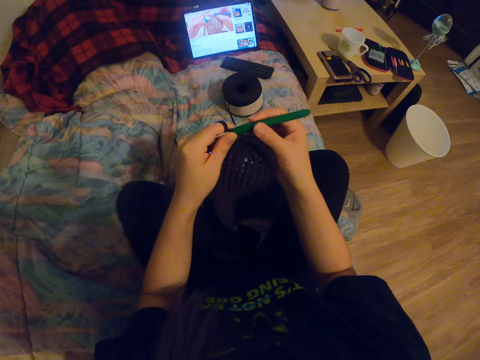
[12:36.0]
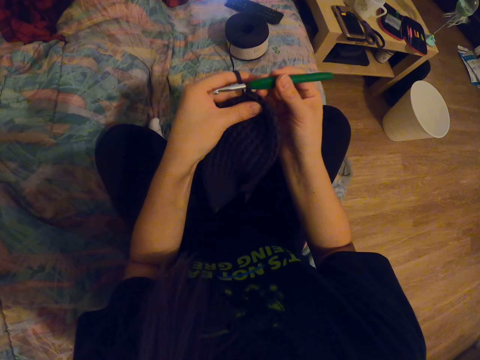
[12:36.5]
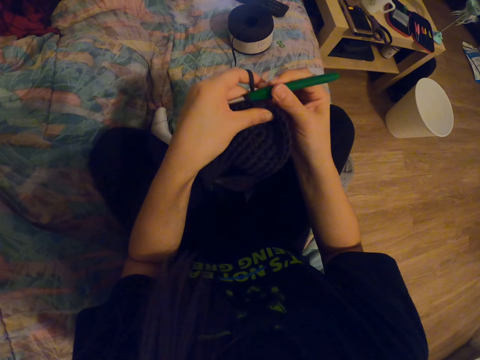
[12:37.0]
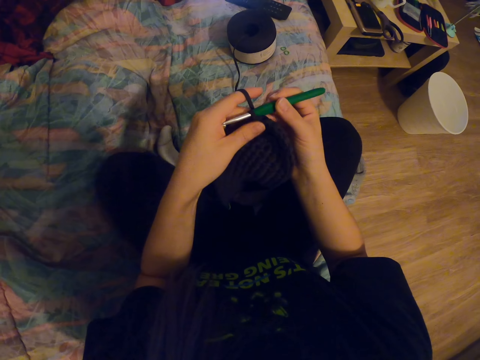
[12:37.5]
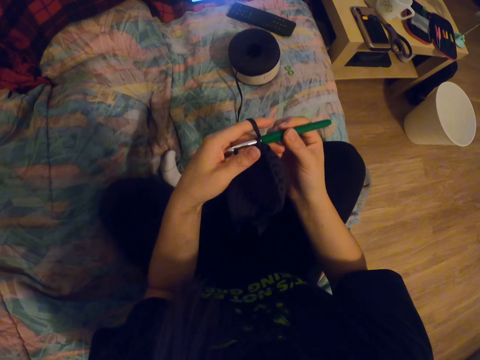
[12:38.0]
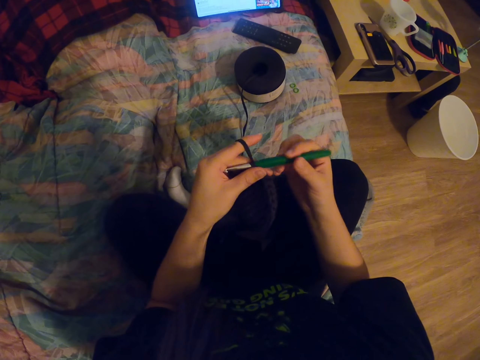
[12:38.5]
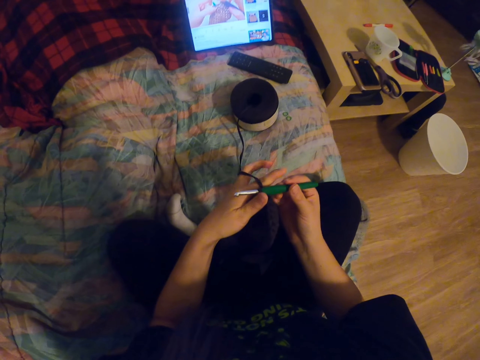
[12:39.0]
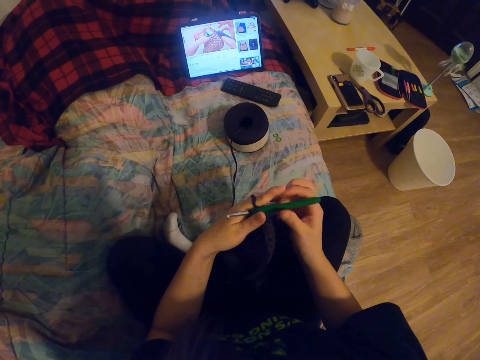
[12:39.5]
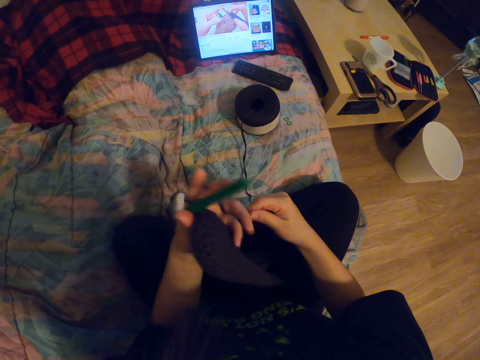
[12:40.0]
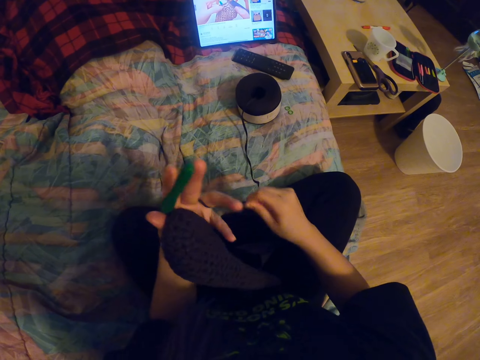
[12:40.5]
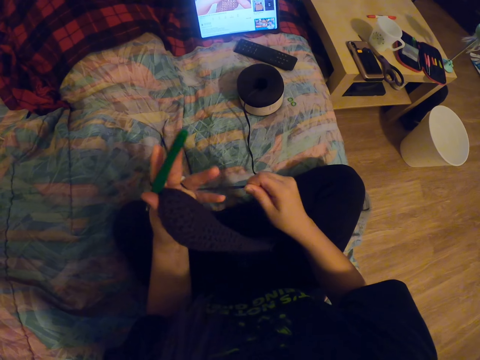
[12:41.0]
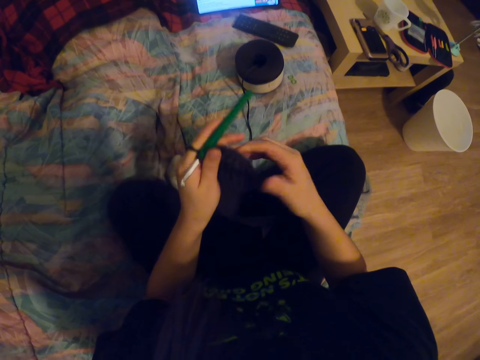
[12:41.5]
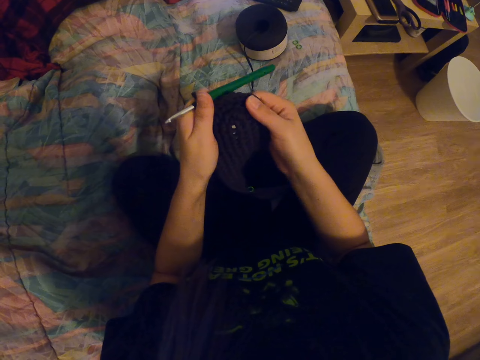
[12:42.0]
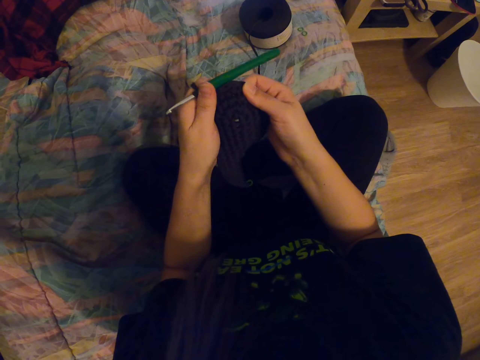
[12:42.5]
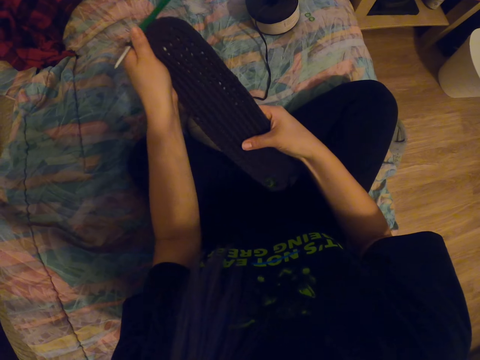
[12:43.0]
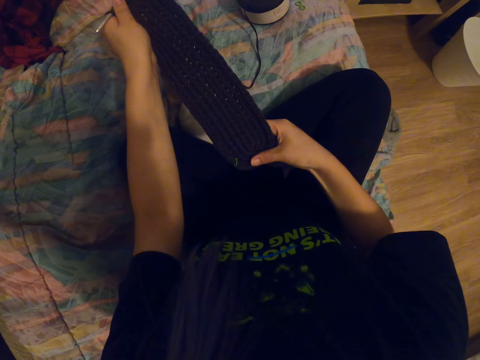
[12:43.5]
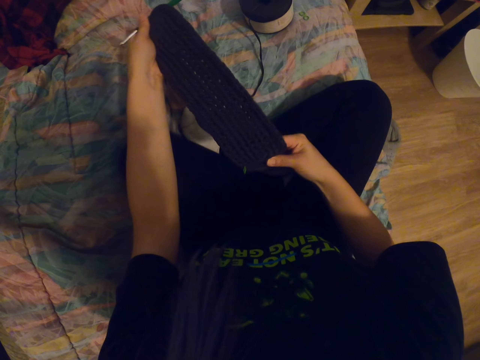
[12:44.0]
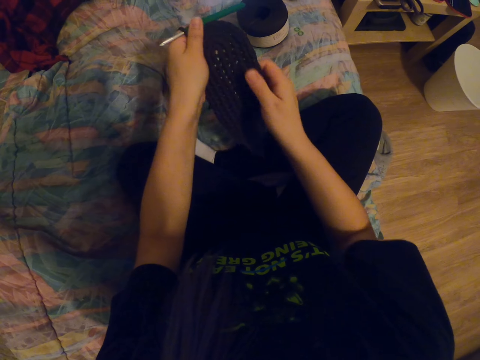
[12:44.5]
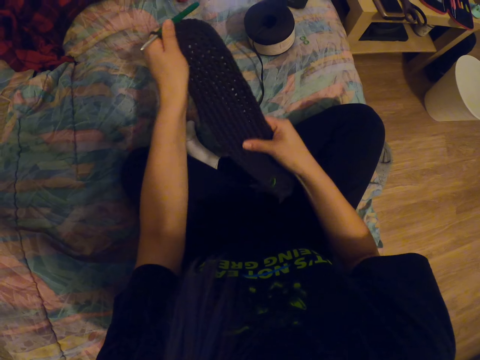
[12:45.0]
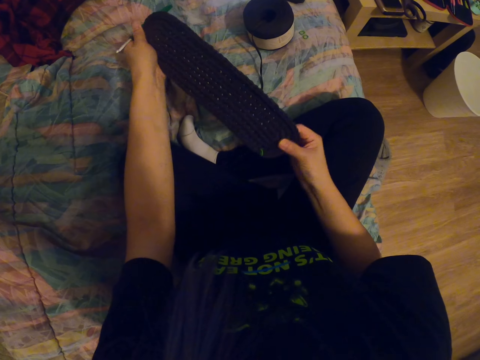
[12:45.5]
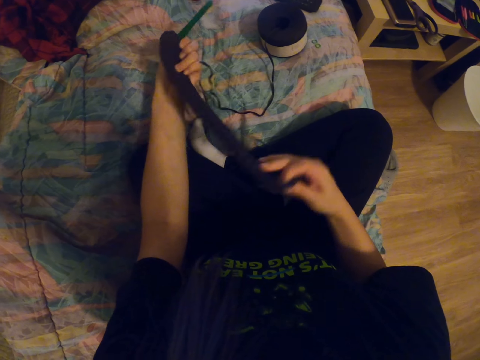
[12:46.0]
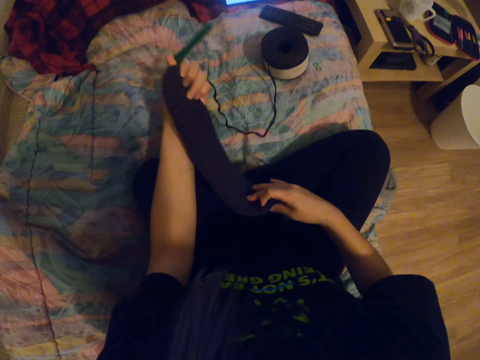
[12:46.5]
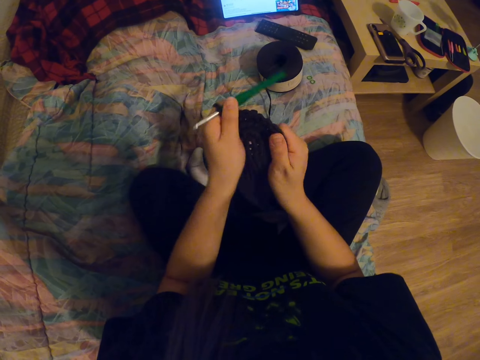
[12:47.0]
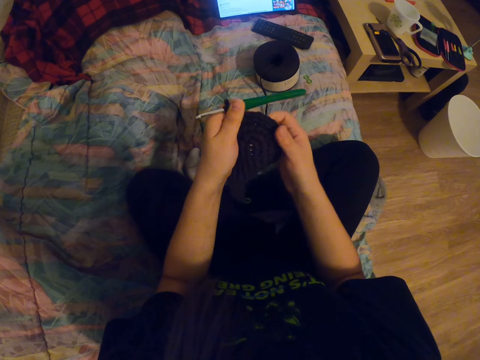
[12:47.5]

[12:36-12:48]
The camera wearer rotates the yarn thread on her hand. She checks the garment.

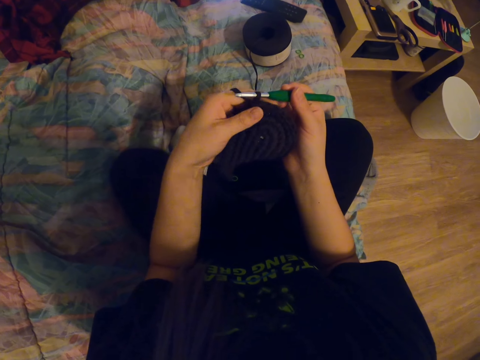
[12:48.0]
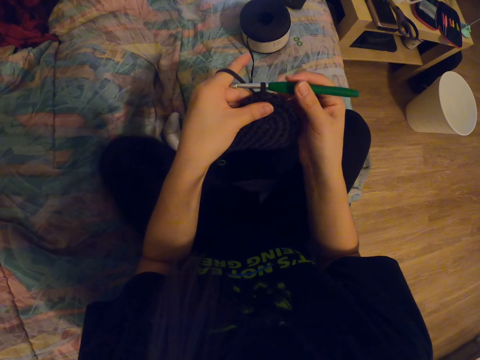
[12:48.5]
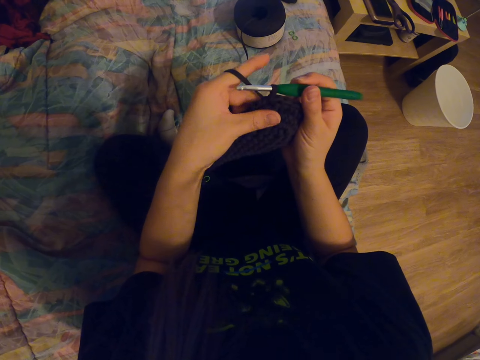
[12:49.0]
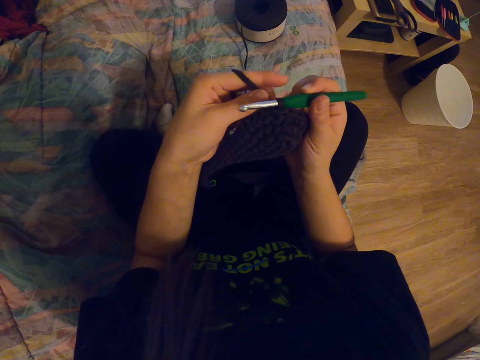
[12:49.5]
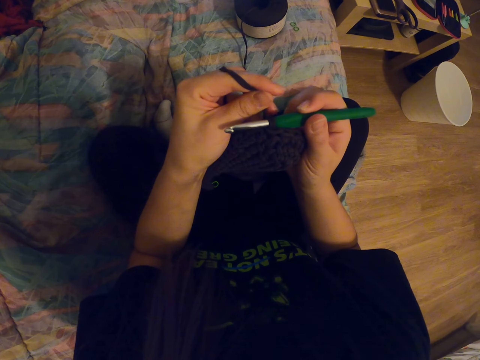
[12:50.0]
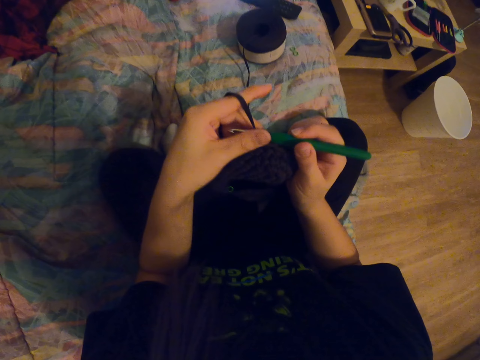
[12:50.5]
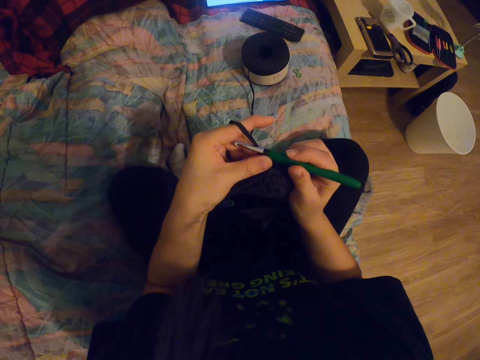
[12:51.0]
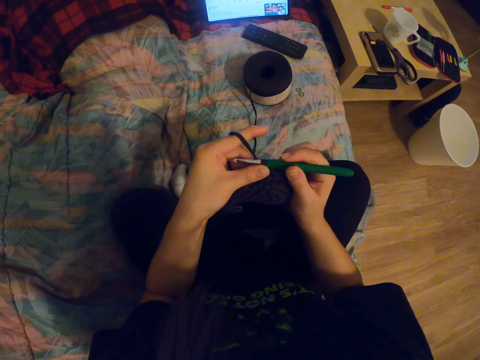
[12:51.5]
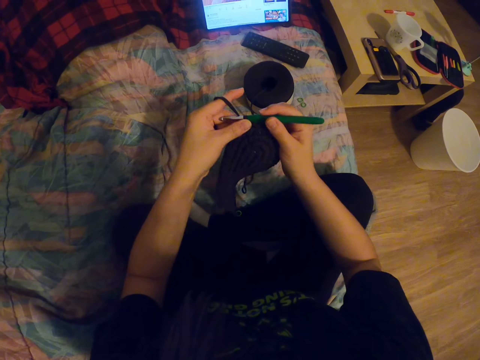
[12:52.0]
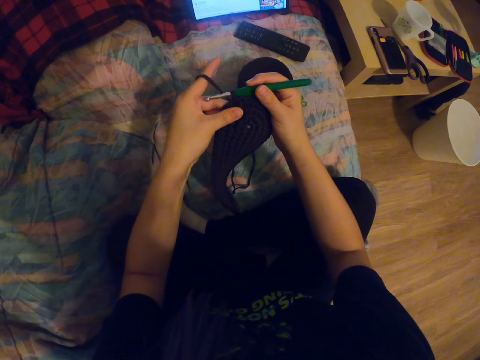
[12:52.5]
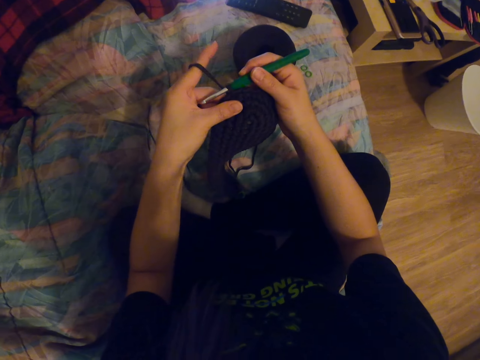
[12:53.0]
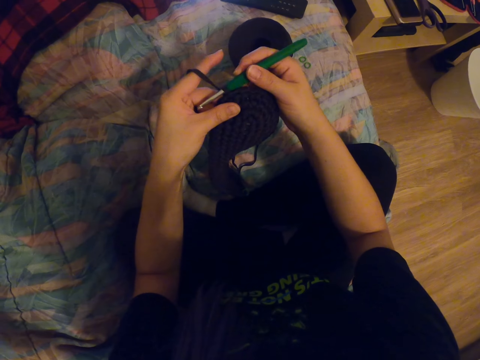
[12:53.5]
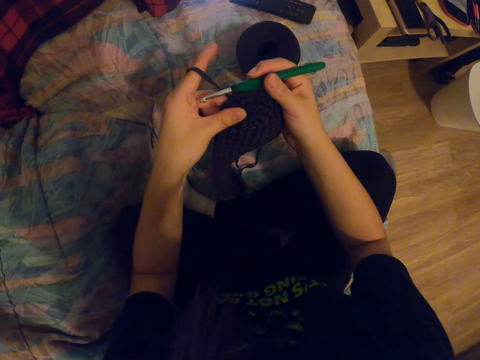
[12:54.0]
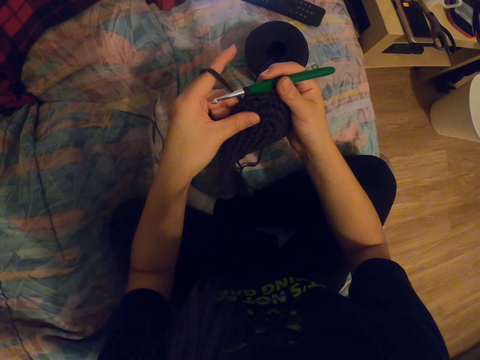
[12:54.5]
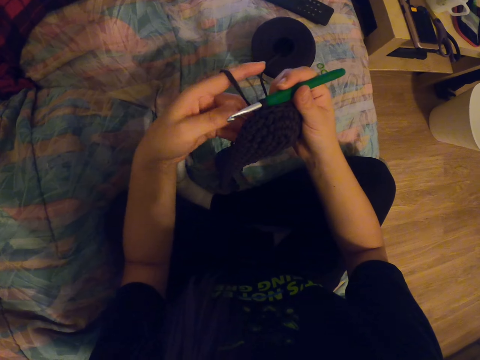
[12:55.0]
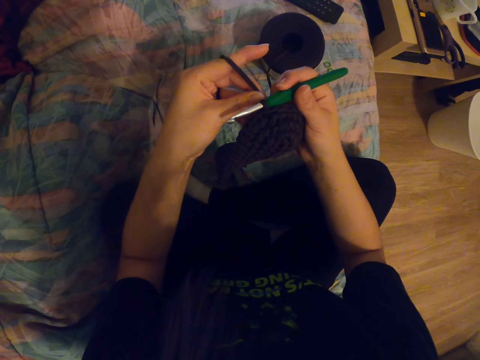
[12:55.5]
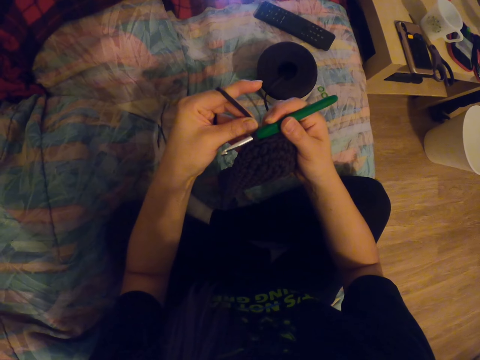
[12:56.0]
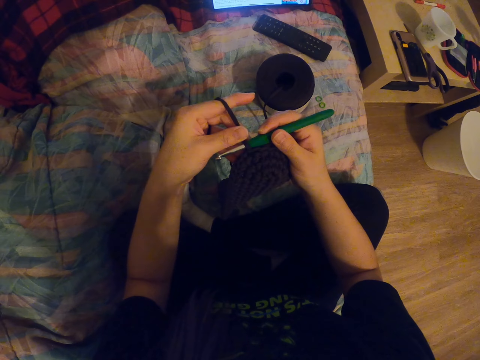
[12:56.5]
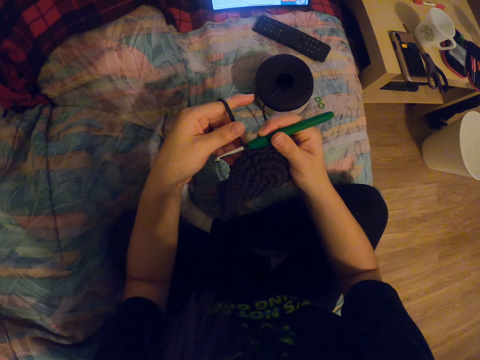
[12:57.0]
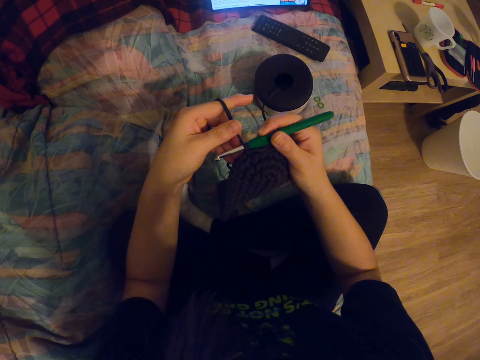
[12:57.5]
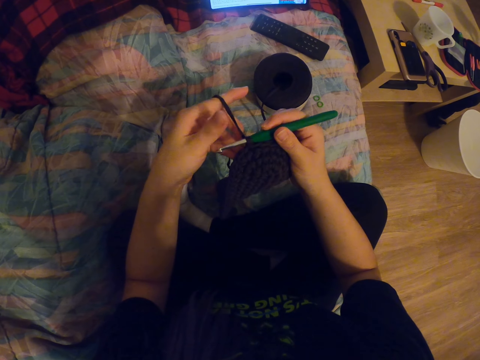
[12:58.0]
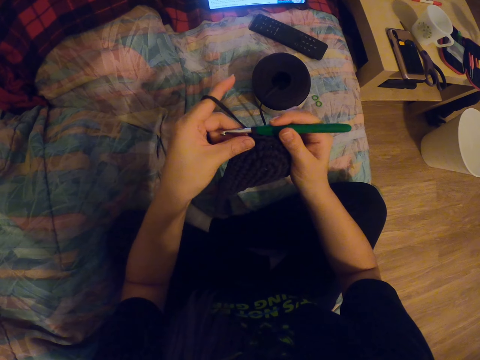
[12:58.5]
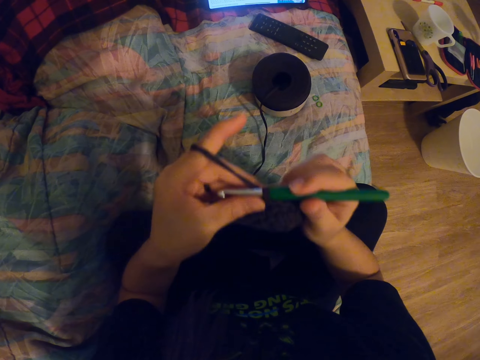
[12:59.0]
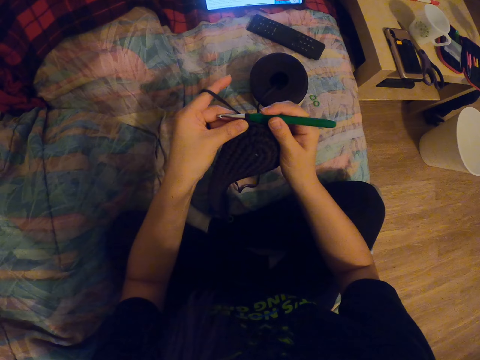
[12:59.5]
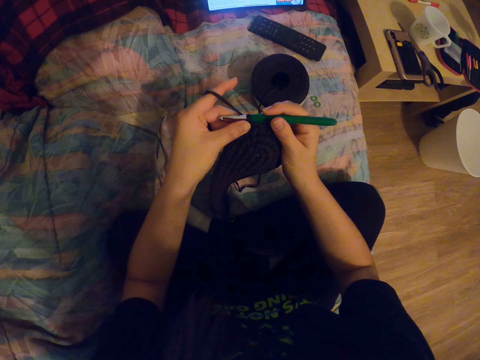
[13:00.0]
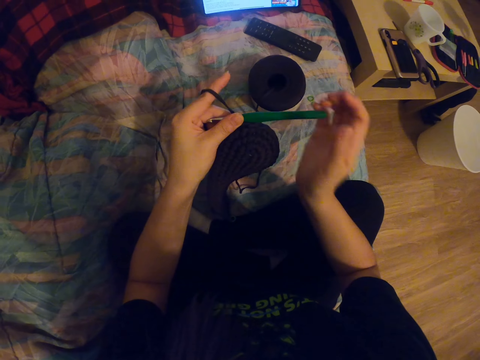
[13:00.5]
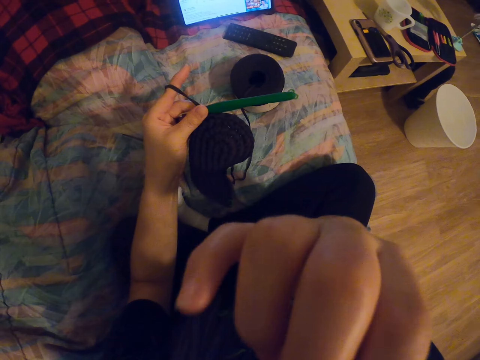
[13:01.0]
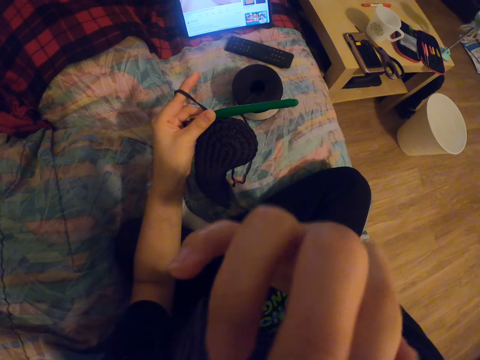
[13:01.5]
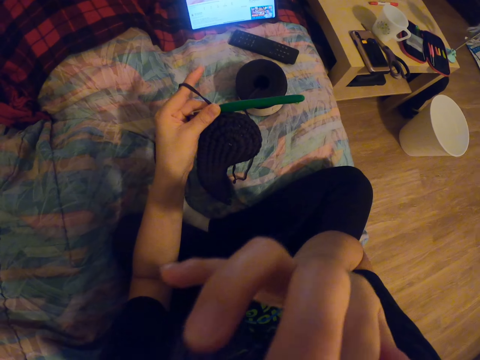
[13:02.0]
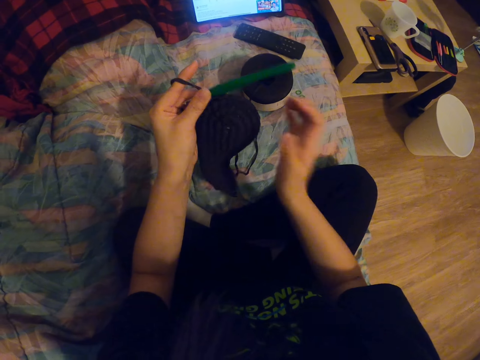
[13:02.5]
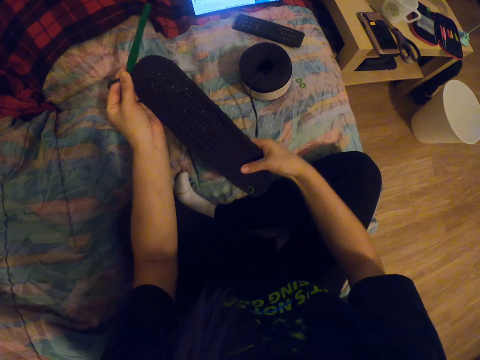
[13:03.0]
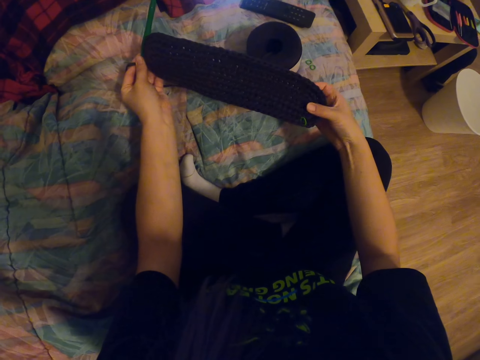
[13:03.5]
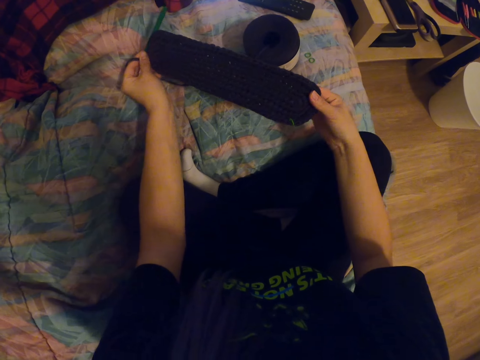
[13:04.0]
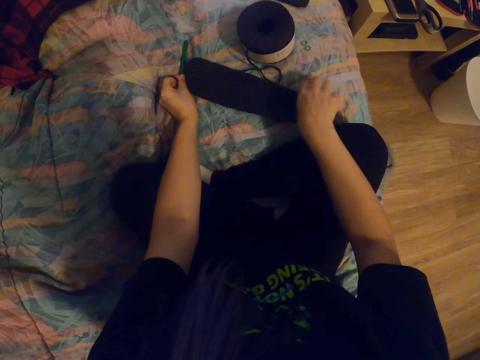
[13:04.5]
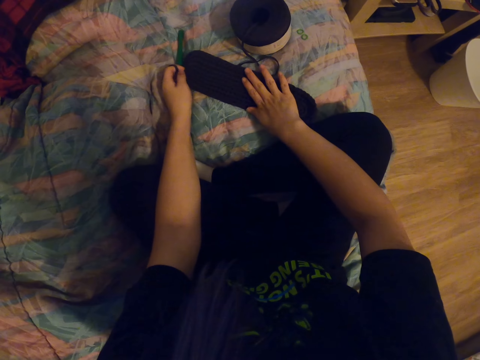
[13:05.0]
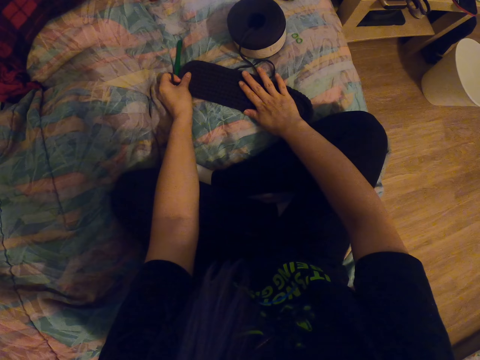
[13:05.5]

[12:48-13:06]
The camera wearer pulls the thread. They look at the tablet. They touch something. They check the garment. They check the knitted thread. They place the garment on the bed. They touch the garment.
